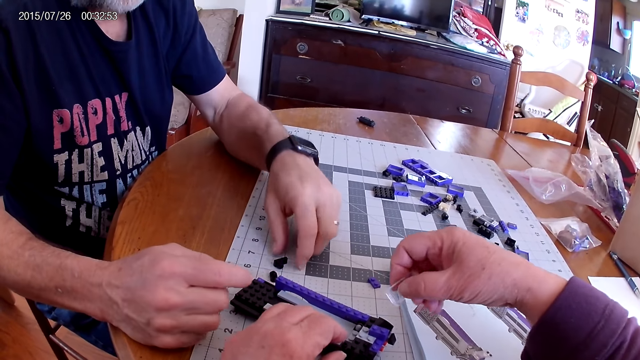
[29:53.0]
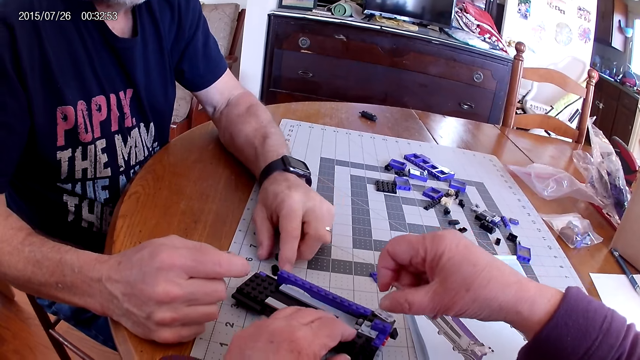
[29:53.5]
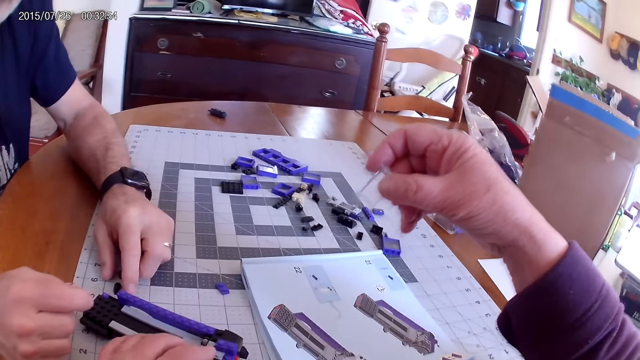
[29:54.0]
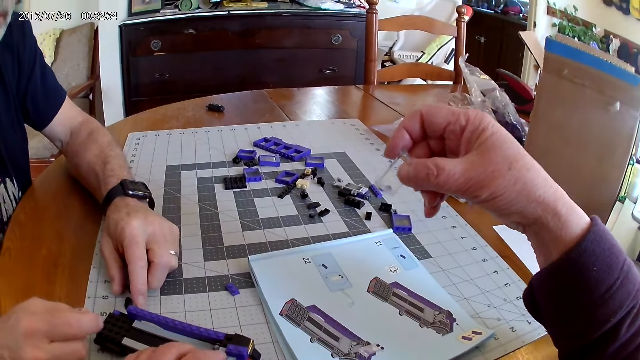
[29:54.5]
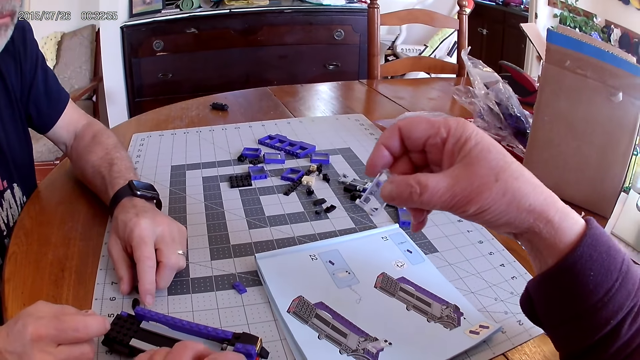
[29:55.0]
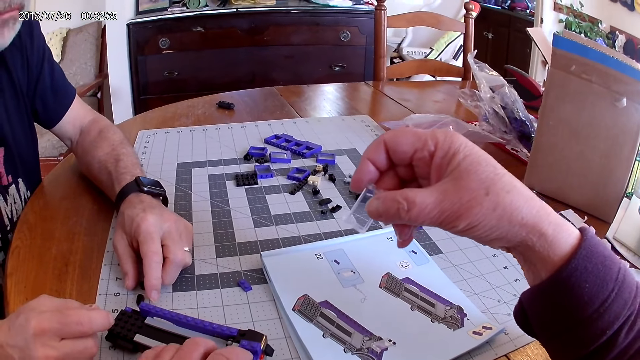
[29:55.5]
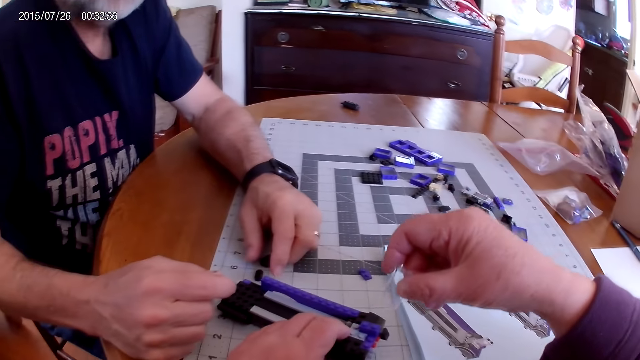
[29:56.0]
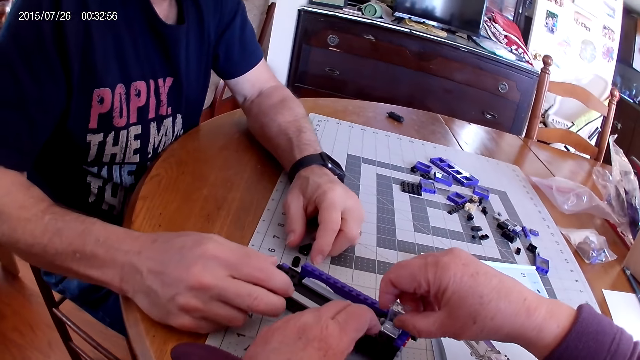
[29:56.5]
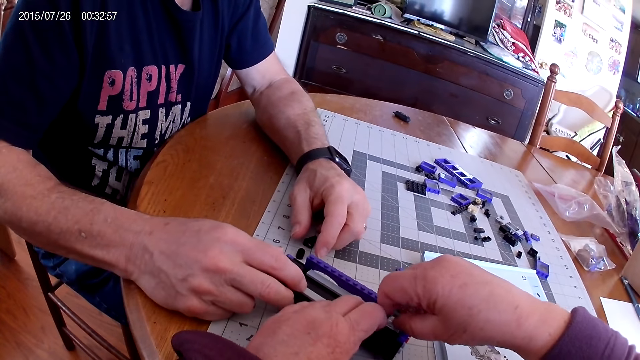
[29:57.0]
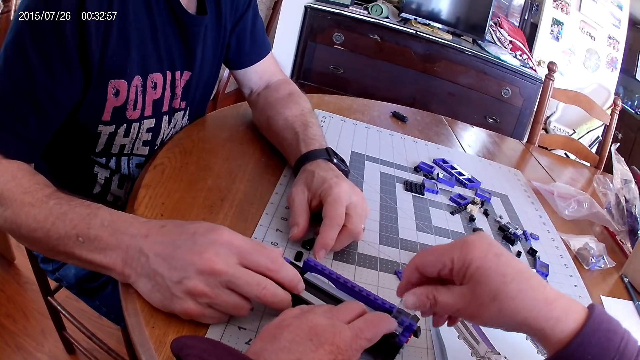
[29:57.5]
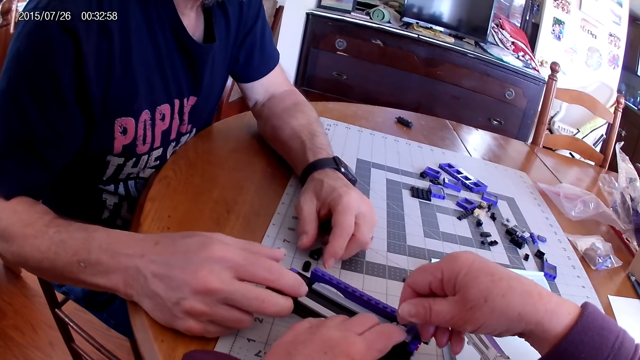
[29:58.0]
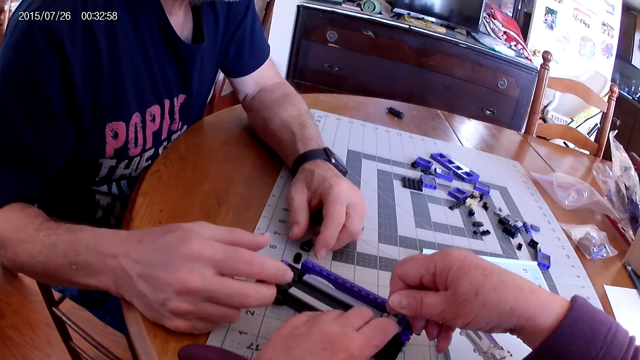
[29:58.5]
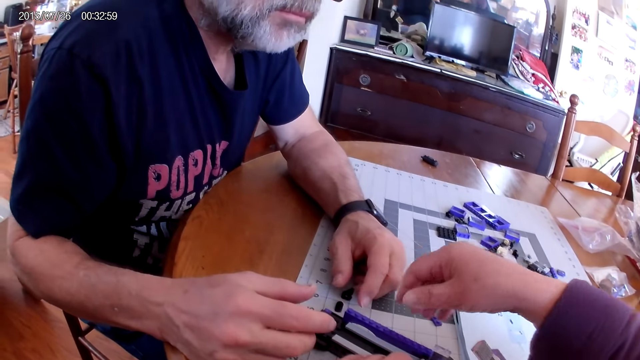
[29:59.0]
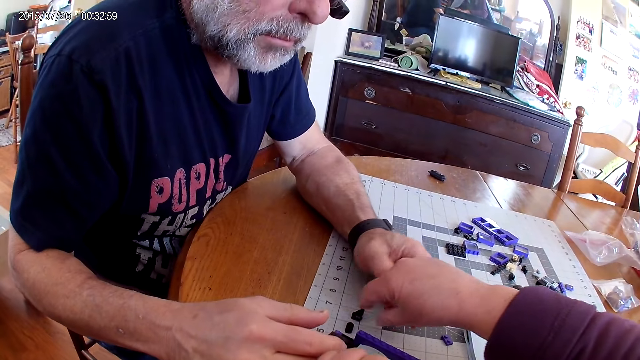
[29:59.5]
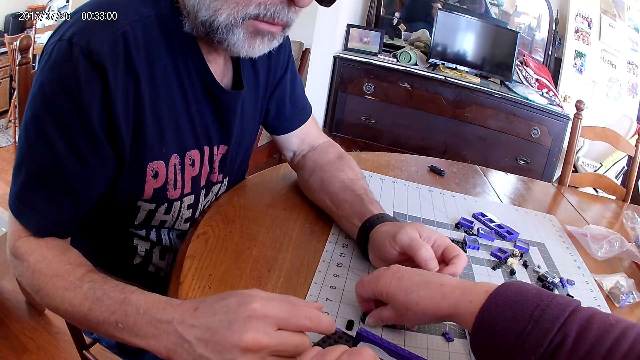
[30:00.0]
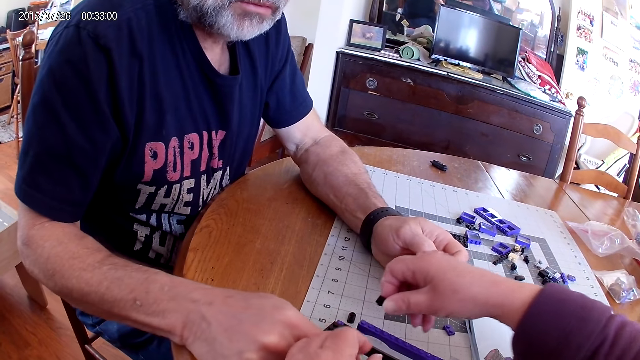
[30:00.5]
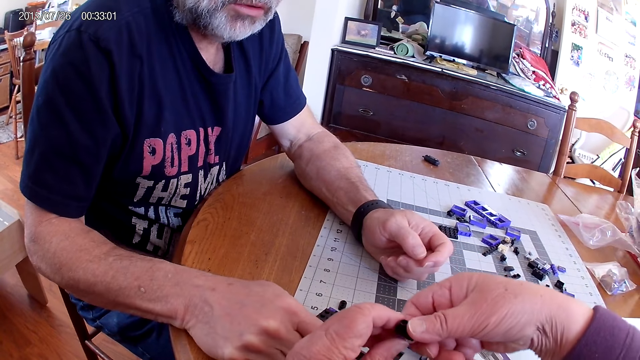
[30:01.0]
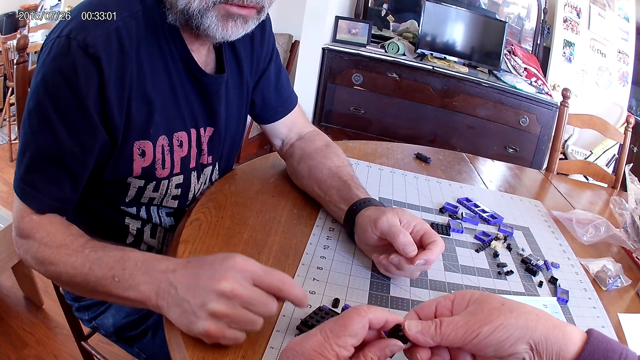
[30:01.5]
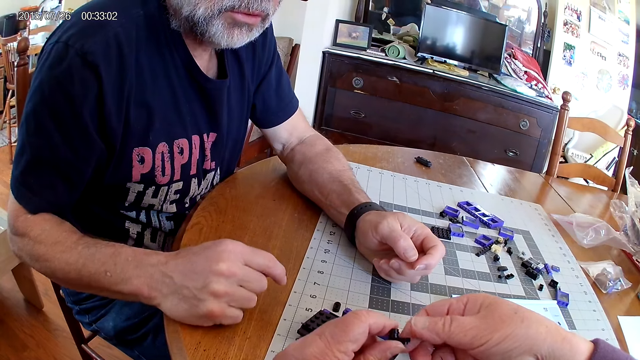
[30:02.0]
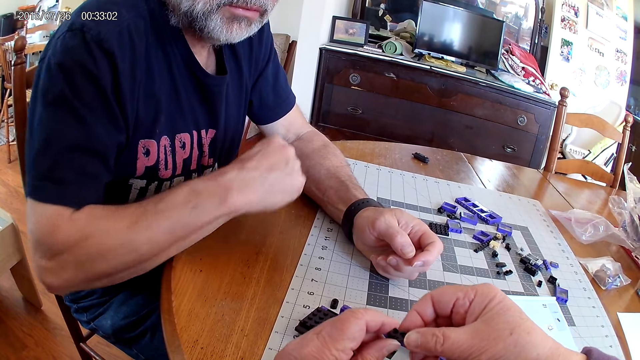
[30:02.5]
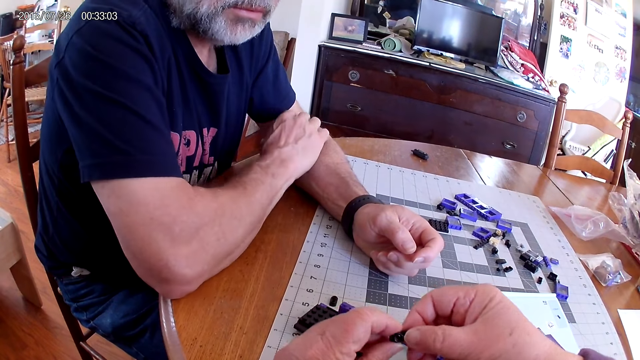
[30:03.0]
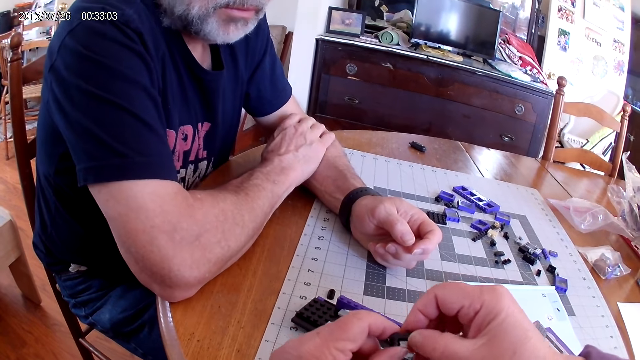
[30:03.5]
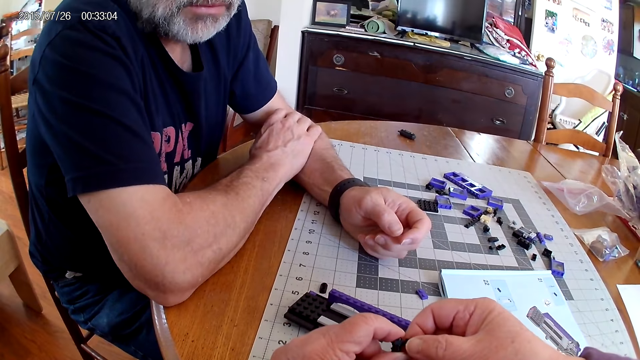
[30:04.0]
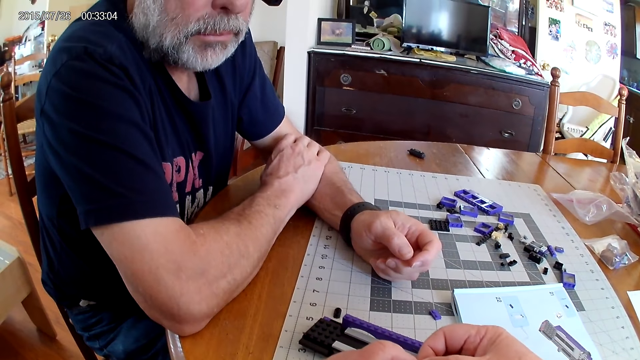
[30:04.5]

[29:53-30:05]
The camera wearer looks at the instructional manual book. They fix the plastic model.

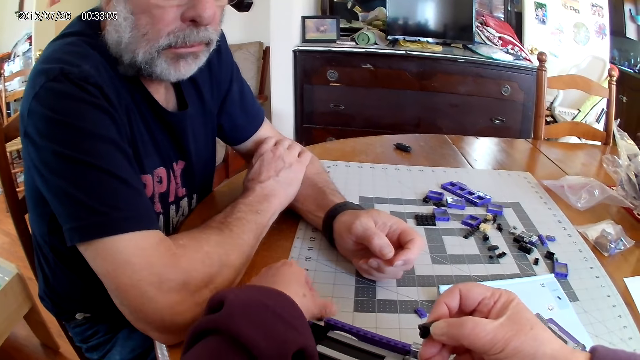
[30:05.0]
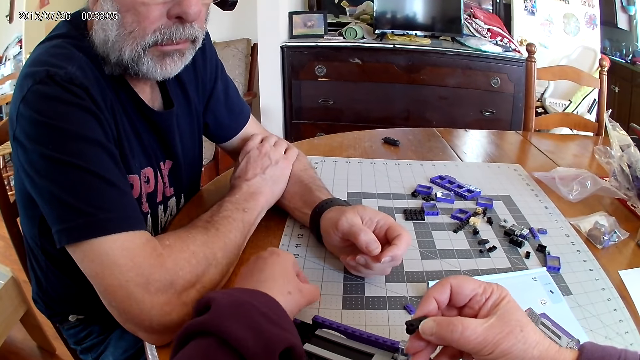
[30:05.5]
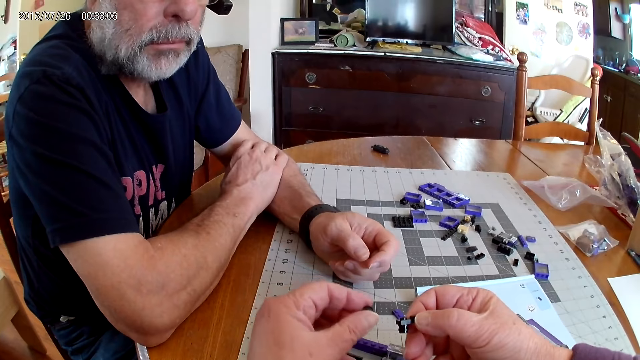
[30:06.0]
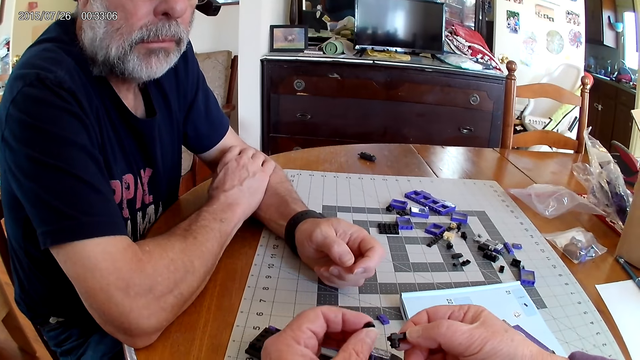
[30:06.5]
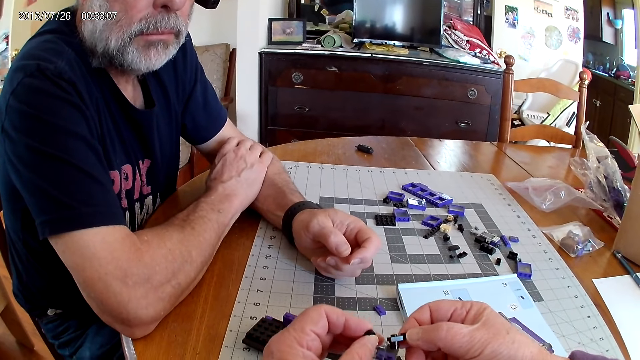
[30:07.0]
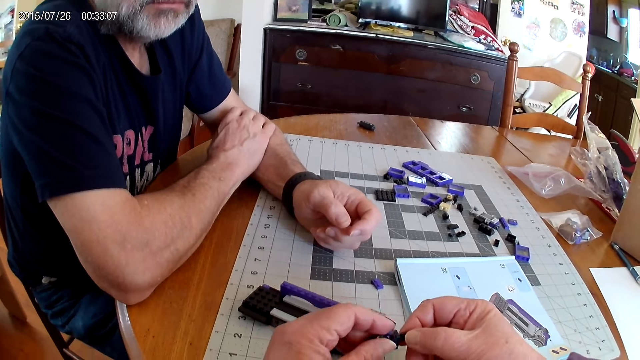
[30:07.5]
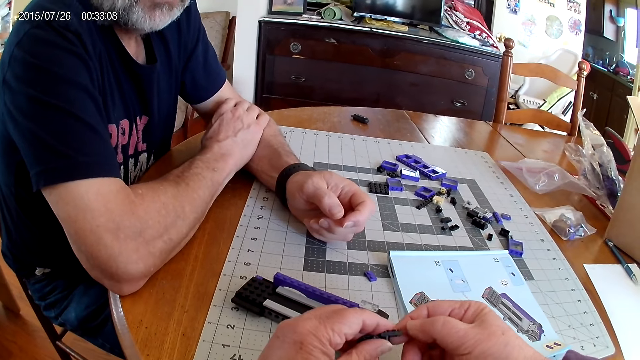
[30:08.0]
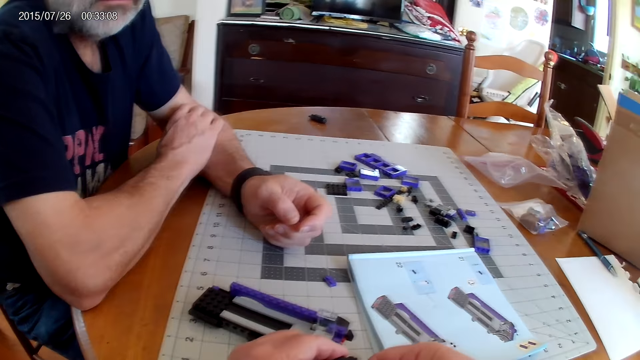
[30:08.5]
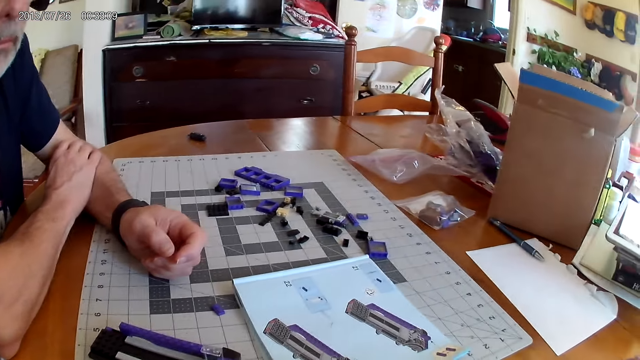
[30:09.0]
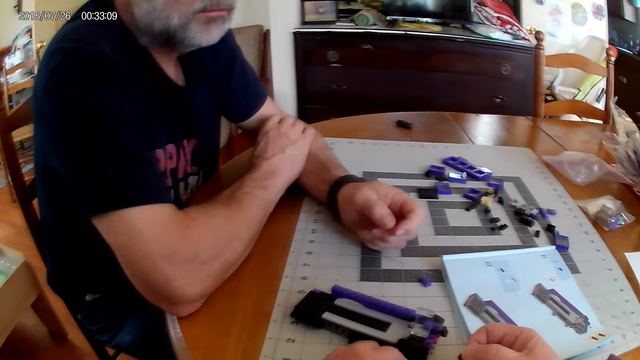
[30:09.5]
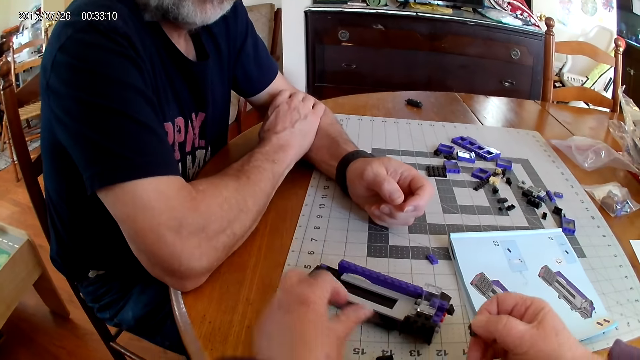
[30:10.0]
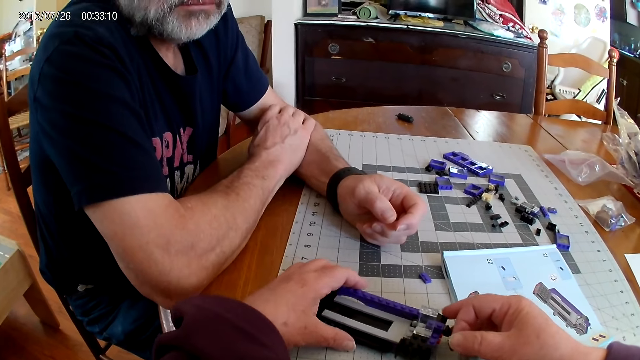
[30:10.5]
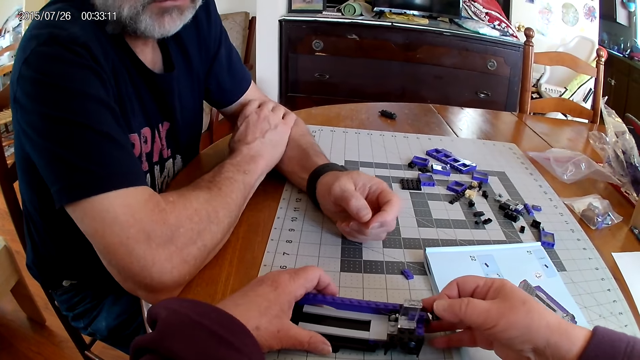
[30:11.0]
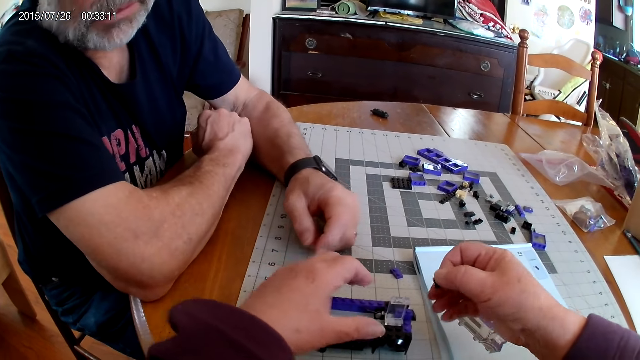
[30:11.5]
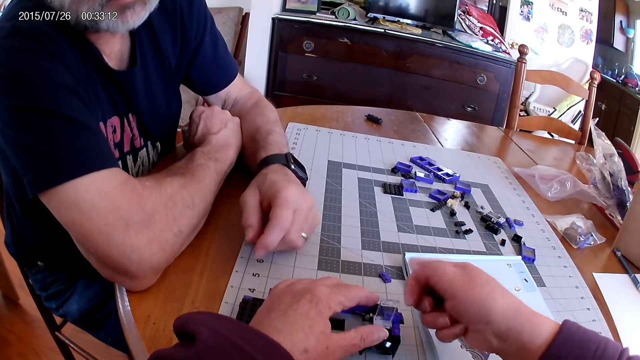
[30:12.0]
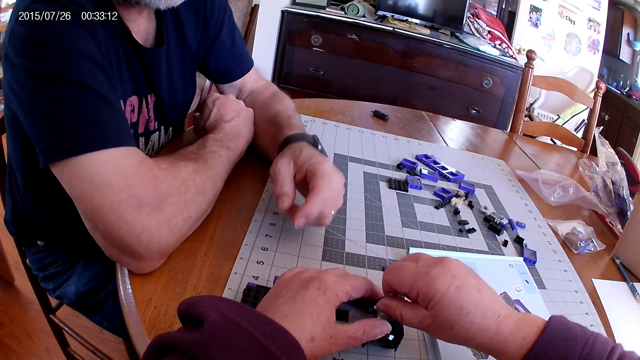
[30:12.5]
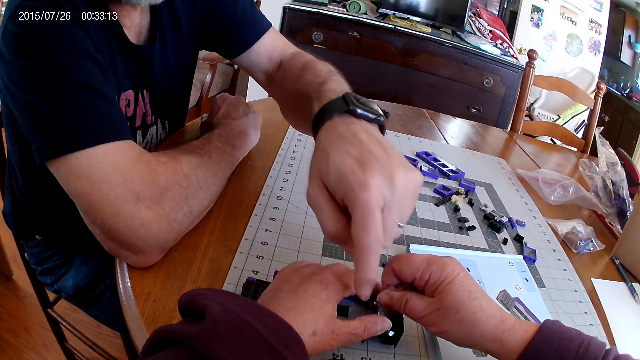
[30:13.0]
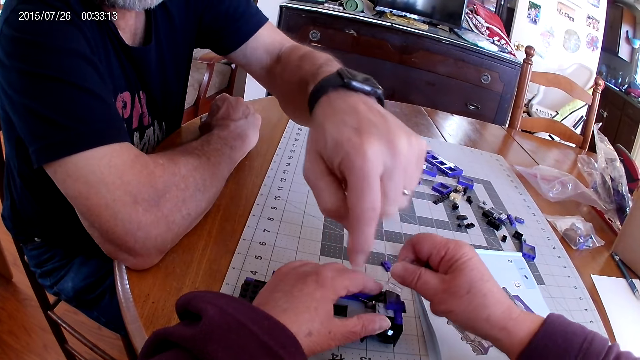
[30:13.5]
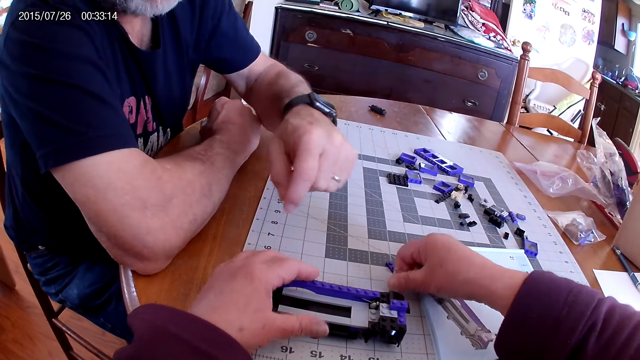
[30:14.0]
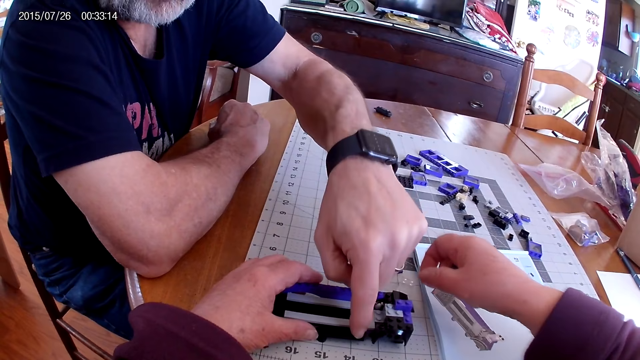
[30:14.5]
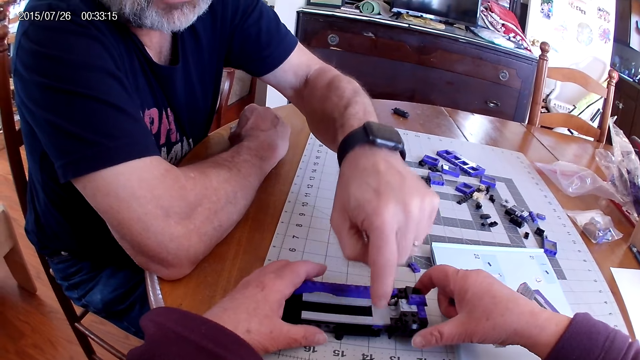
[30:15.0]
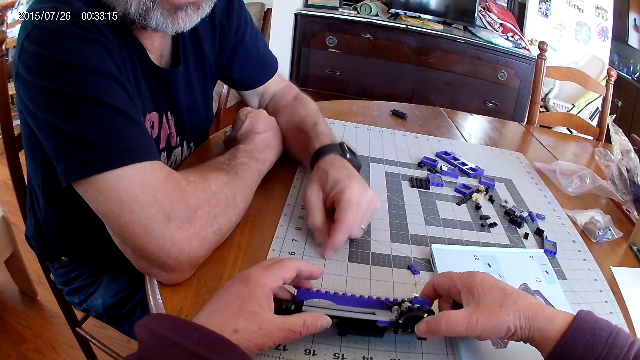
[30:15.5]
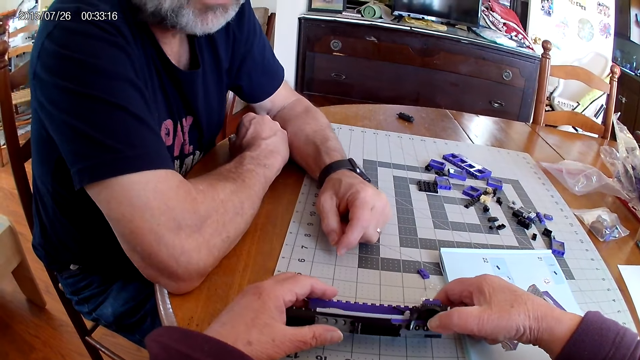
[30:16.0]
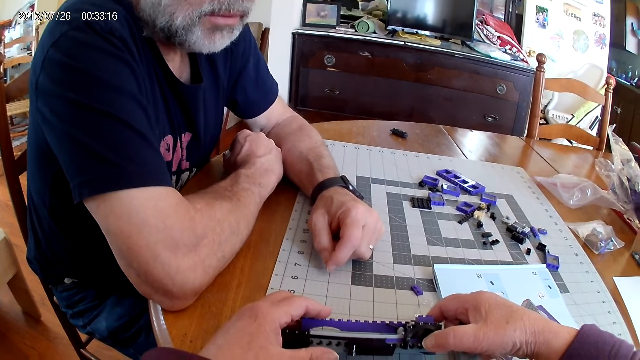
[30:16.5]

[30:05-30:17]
The camera wearer looks at the instructional manual book. They hold the device. They dismantle the plastic model.
